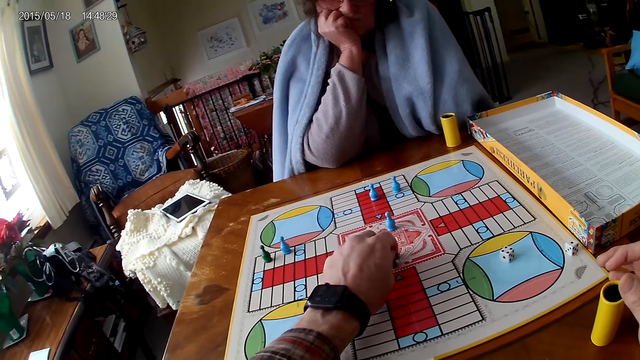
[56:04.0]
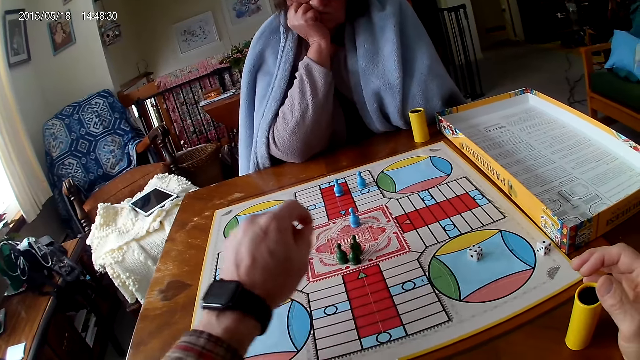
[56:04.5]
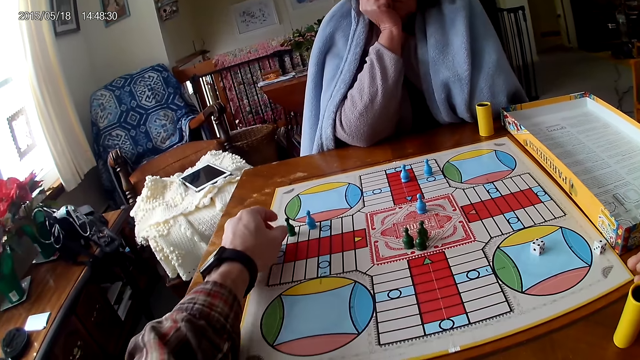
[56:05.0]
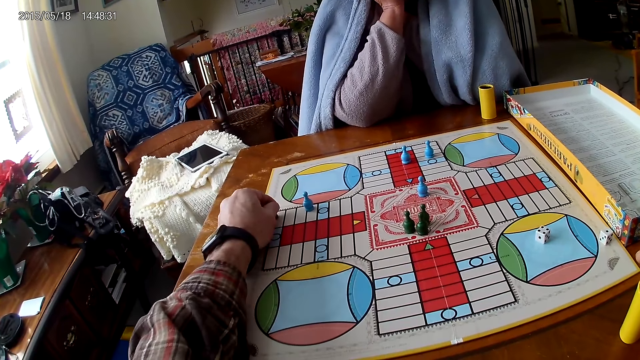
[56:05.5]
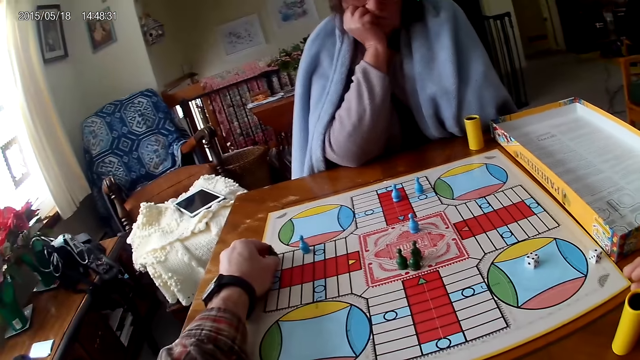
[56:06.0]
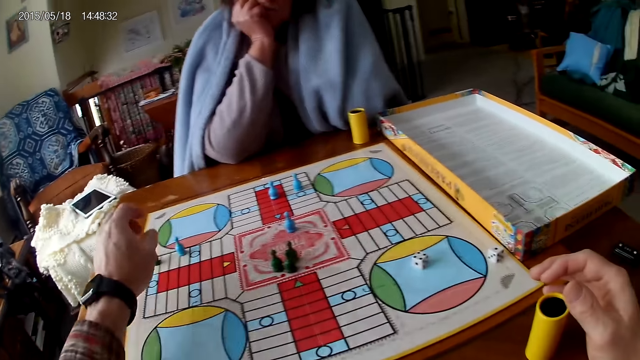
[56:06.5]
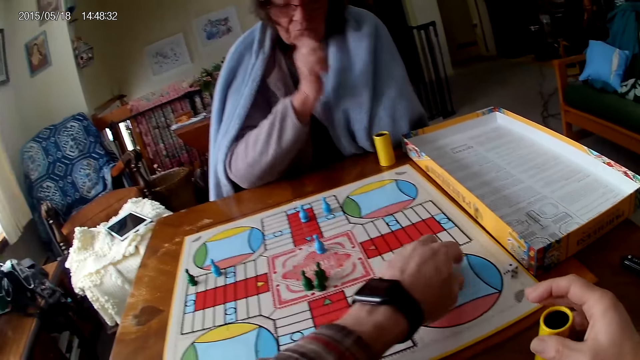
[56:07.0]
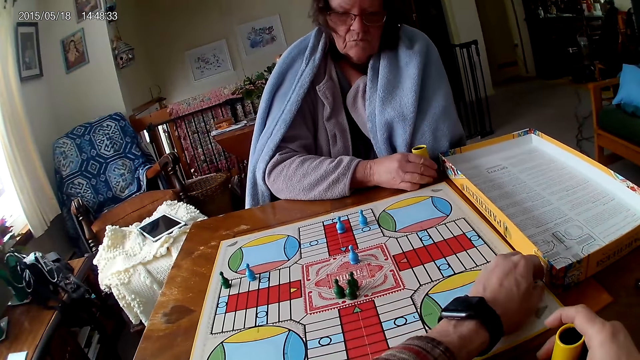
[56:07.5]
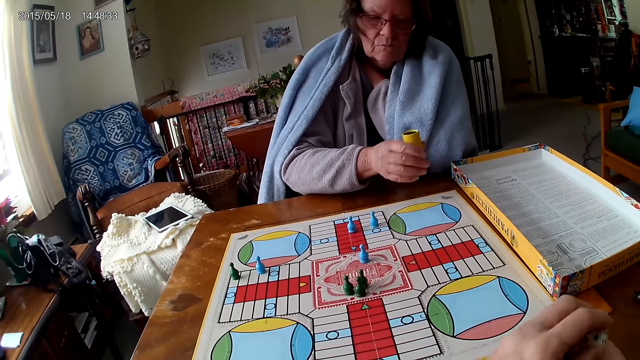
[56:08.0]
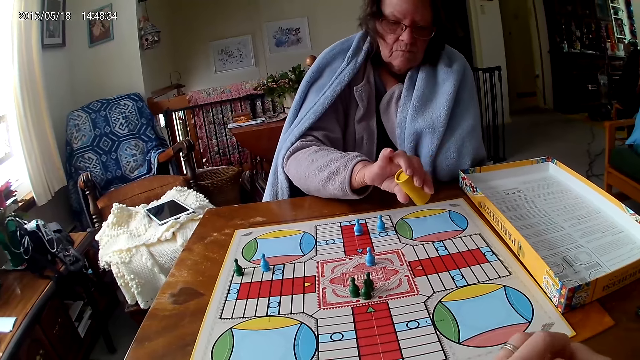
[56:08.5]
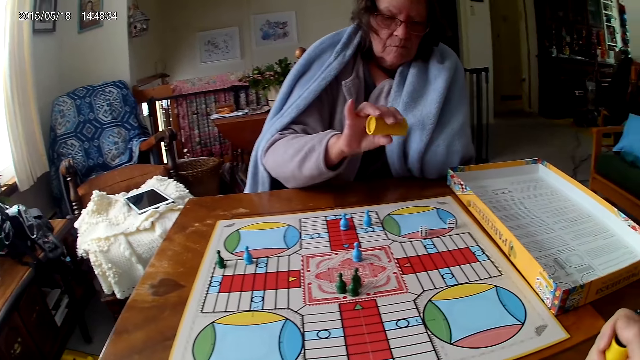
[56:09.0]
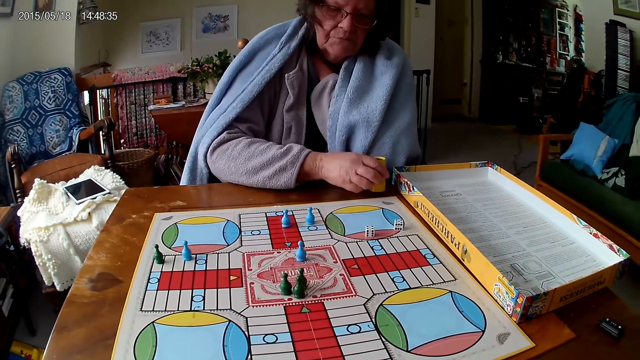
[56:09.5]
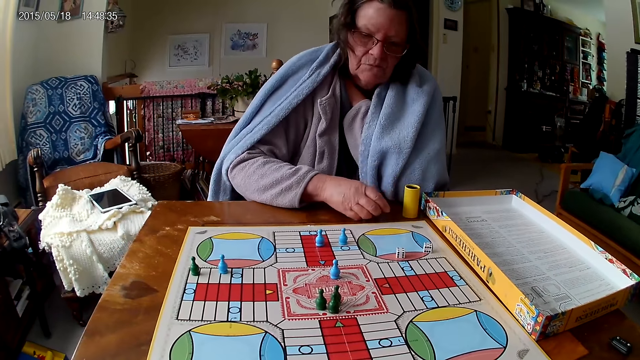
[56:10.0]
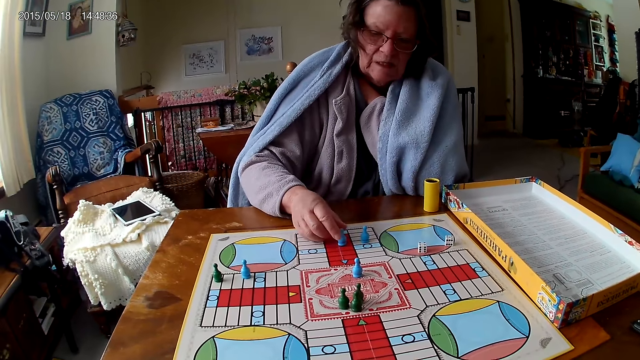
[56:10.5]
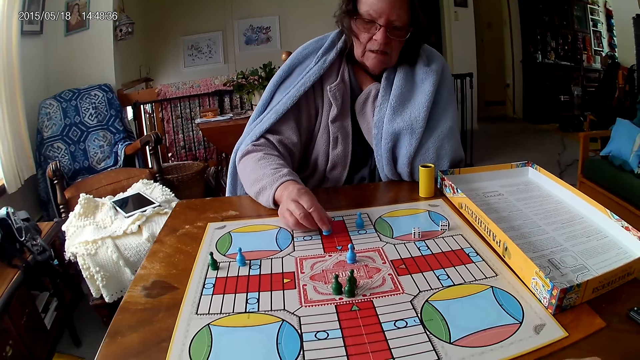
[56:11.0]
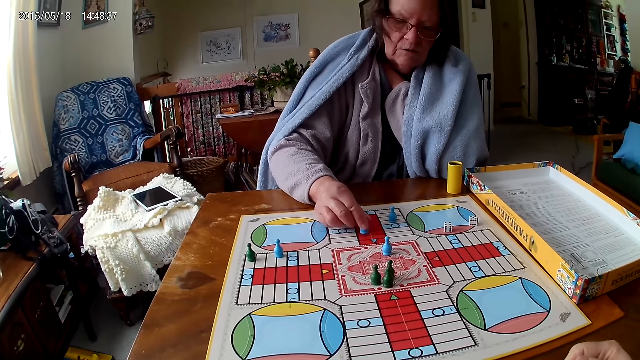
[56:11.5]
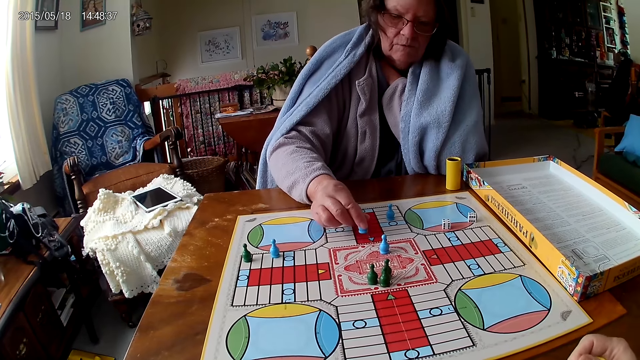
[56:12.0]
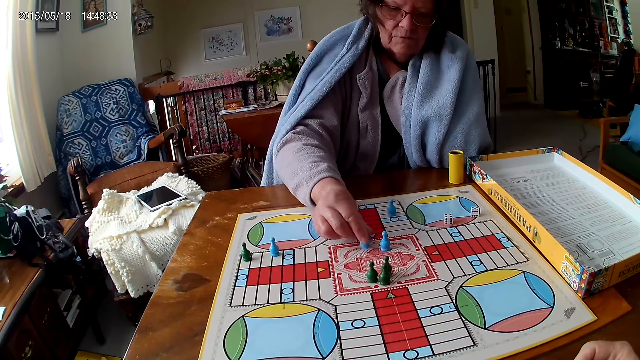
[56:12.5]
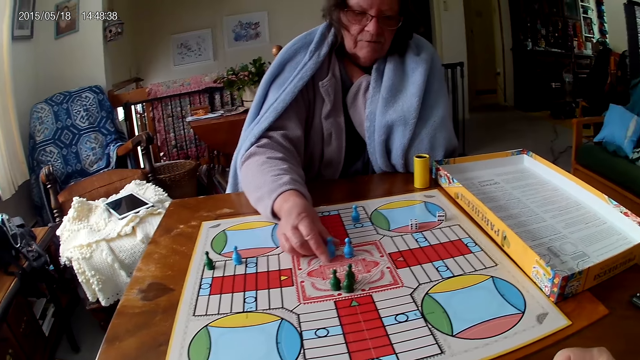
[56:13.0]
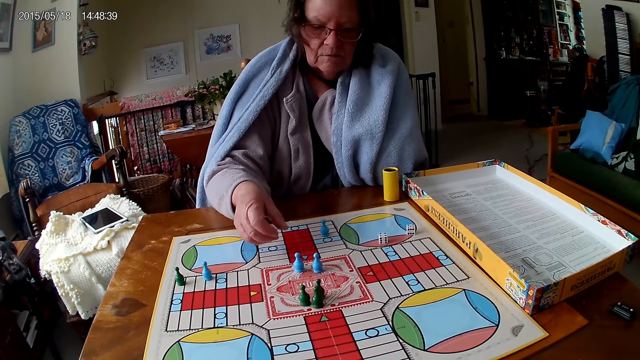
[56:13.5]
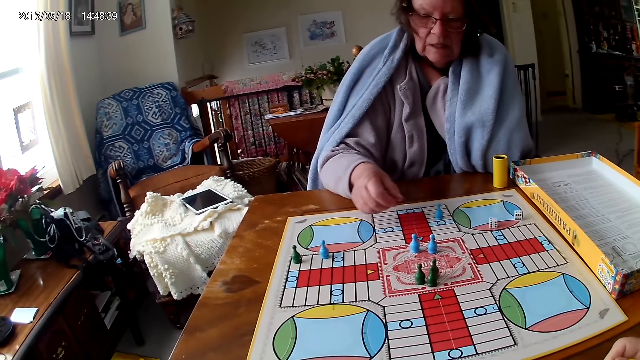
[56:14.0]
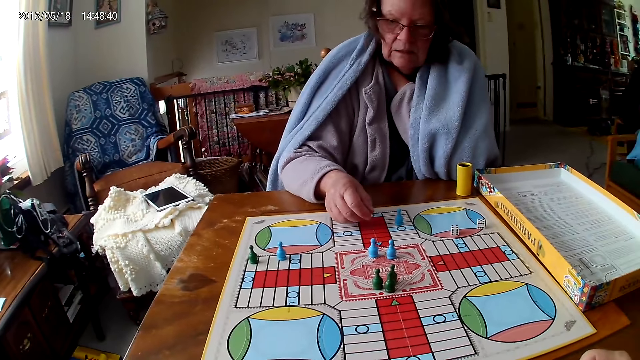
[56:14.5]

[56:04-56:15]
The camera wearer picks a pawn. He moves the dice cup on the table with his right hand. He moves the pawn. He picks the dice on the ludo game with his left hand. A woman picks the dice cup or can from the table with her right hand. She touches the dice can. She shakes the dice cup in her right hand. The camera wearer puts the dice in the dice cup on the table. The woman shakes the dice cup in her right hand again. She pours the dice in the dice cup on the ludo game with her right hand. She drops the dice cup on the table with her right hand. She picks the ludo token on the ludo game with her right hand. She moves the pawn. She counts the tiles on the ludo game on the table with ludo tokens in her right hand.

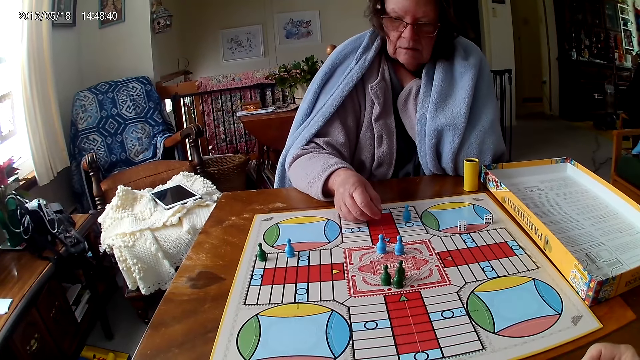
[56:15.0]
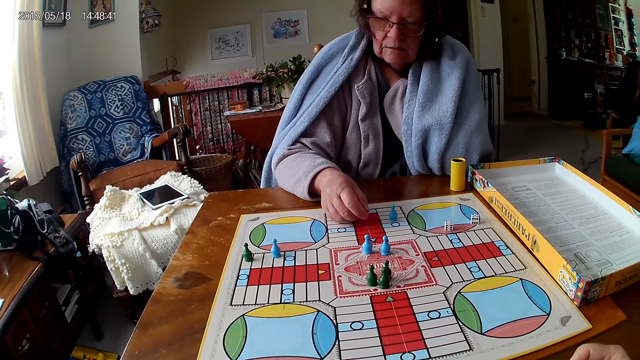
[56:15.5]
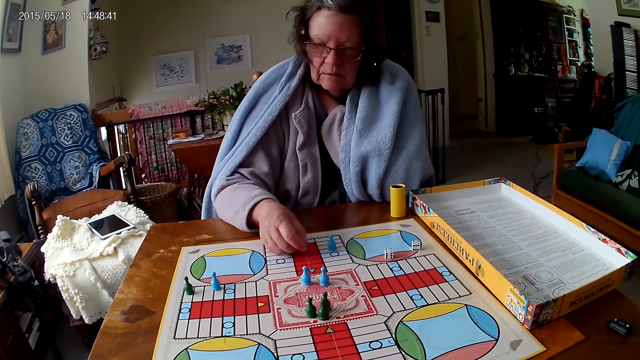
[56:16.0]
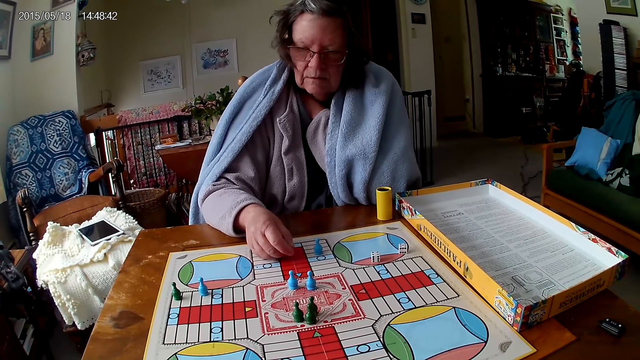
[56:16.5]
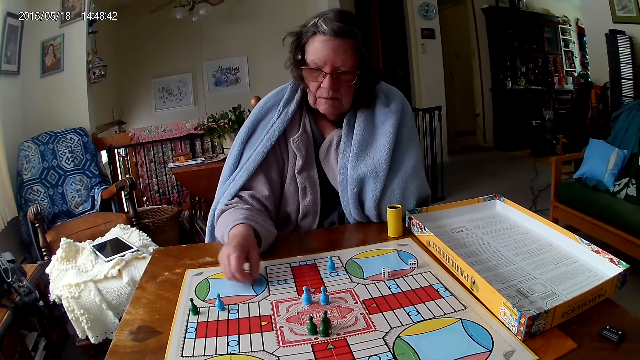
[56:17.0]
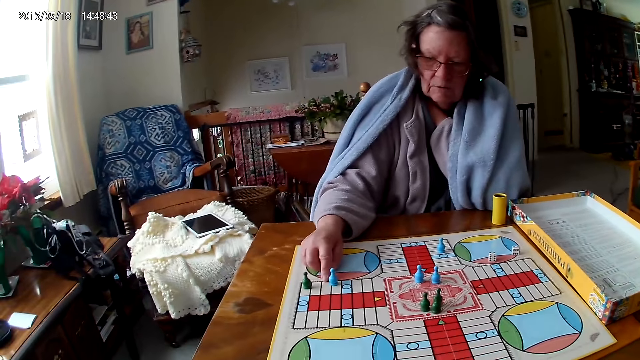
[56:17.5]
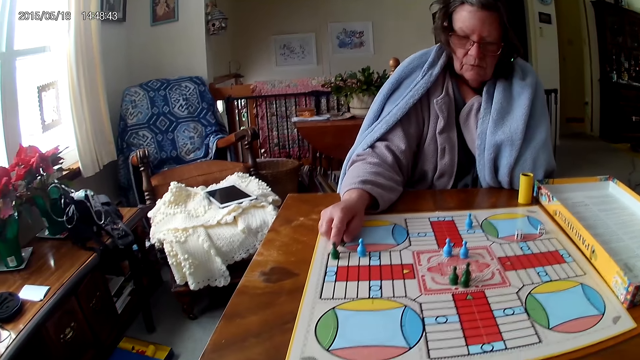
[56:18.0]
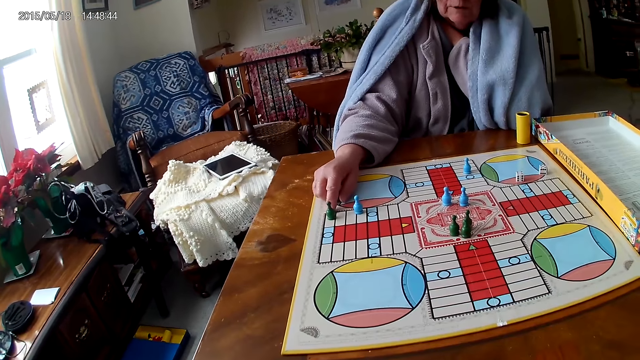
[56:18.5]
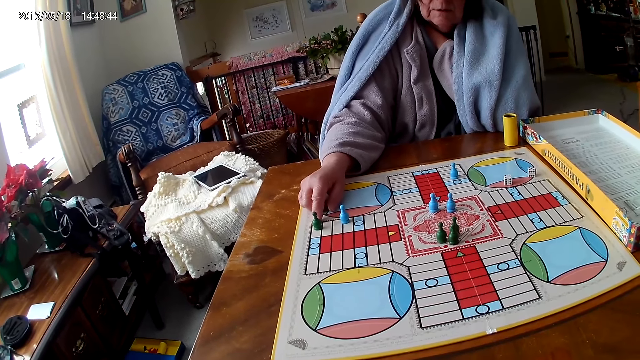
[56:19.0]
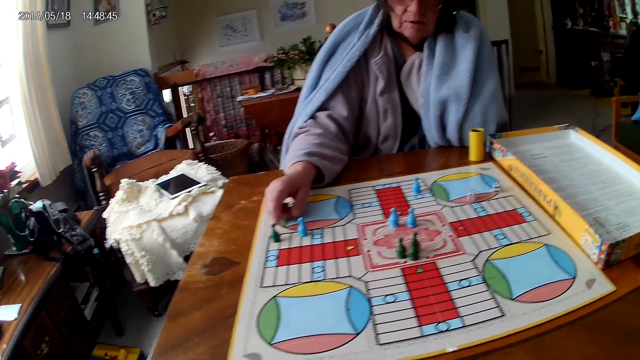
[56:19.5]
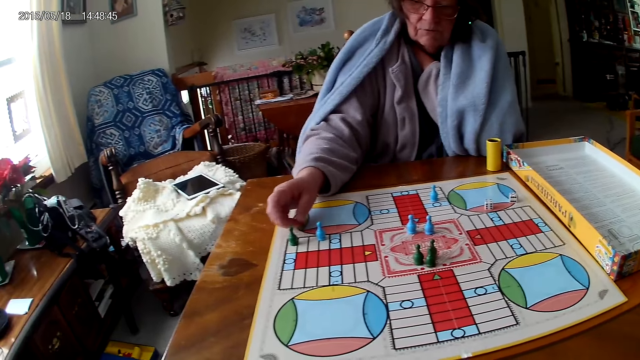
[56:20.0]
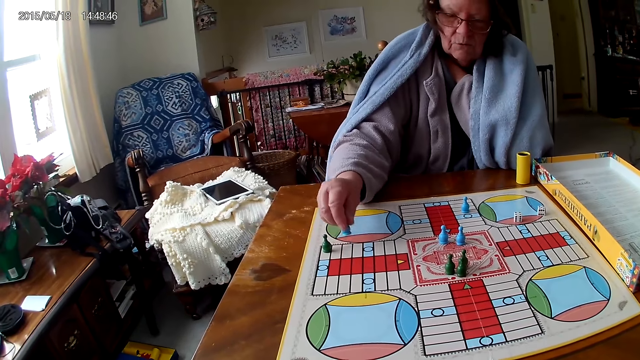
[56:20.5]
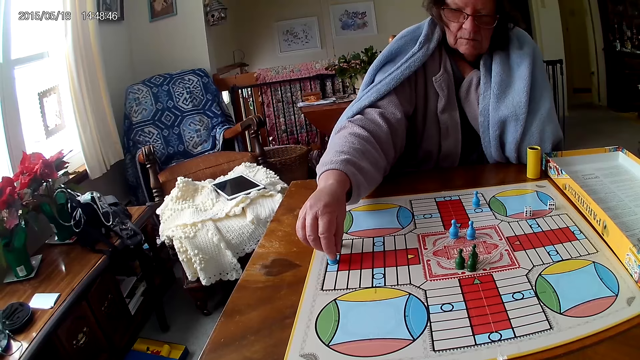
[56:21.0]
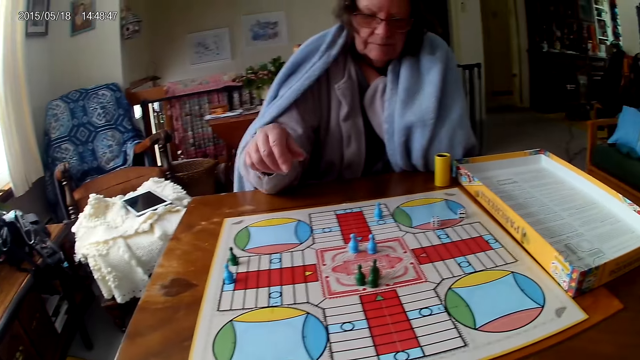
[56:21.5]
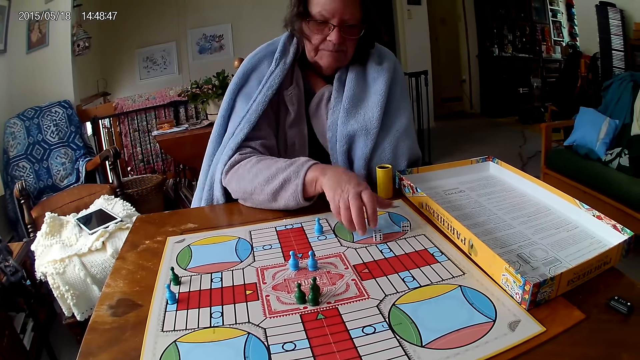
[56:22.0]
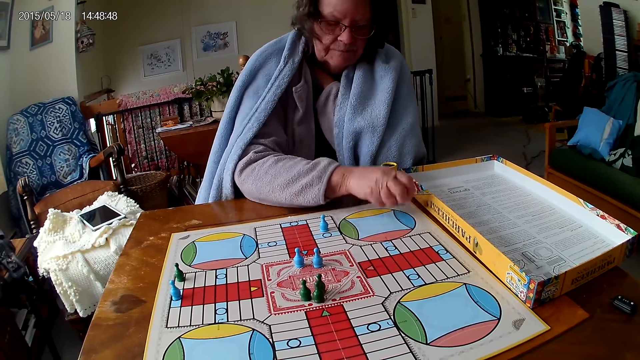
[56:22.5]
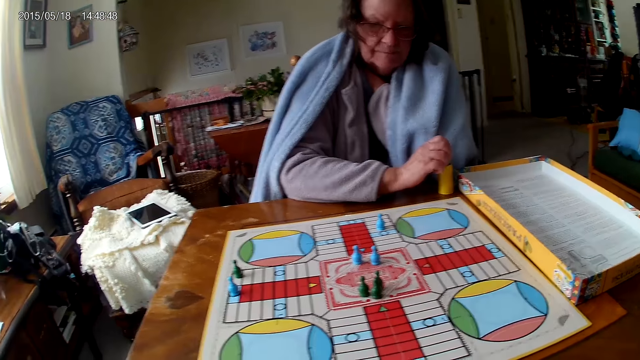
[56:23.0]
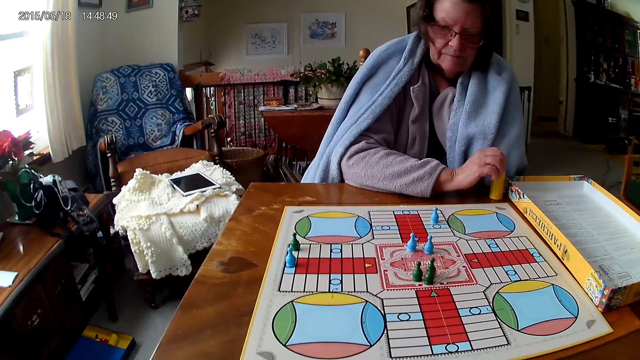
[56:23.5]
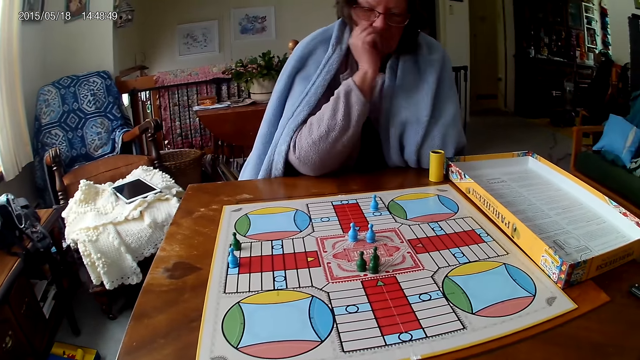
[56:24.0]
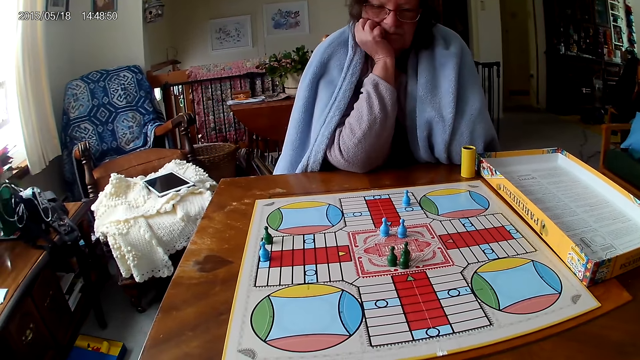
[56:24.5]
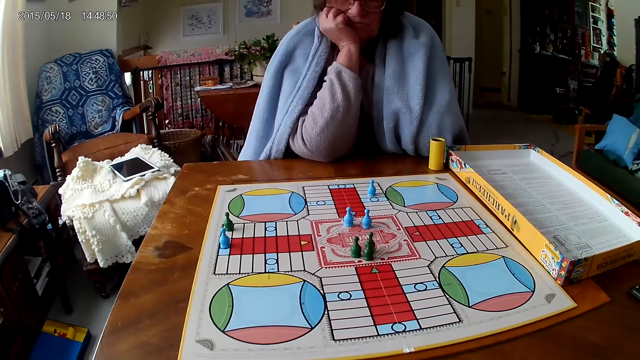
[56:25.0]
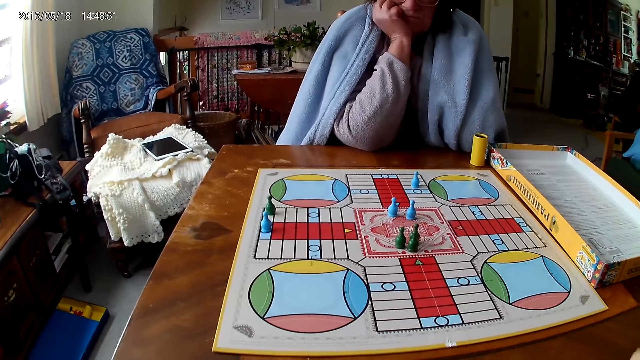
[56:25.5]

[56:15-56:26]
A woman looks at the board. The woman counts the tiles on the ludo game on the table with her right hand. The woman picks up the ludo token on the ludo game with her right hand and drops the ludo token on the ludo game with her right hand. The woman packs the dice from the ludo game on the table with her right hand. The woman puts the dice in the dice cup on the table with her right hand. The woman puts her hand on her chin.
